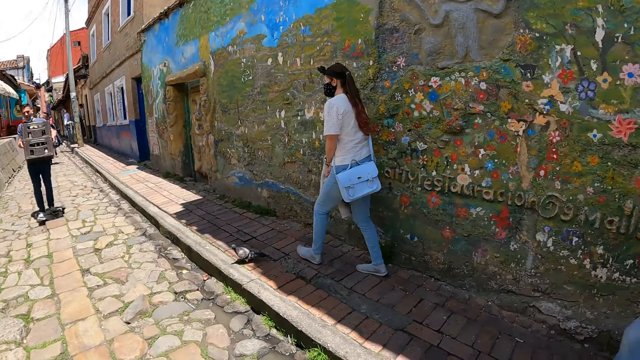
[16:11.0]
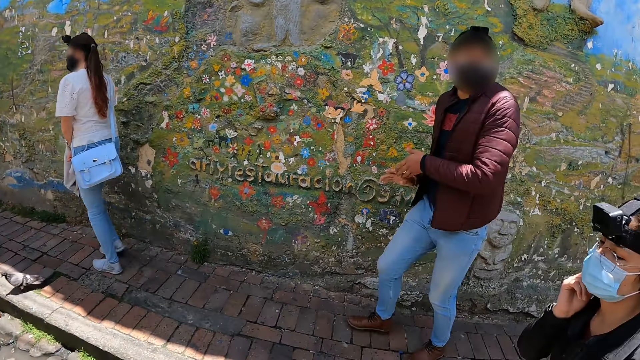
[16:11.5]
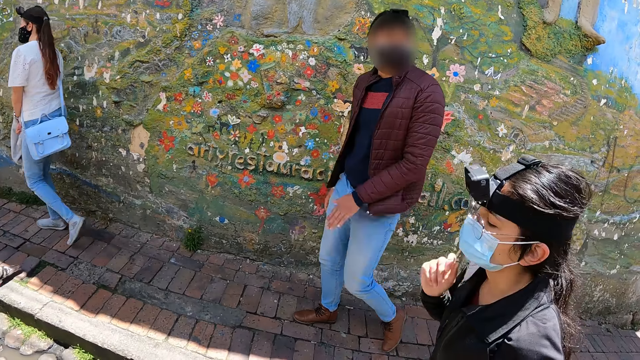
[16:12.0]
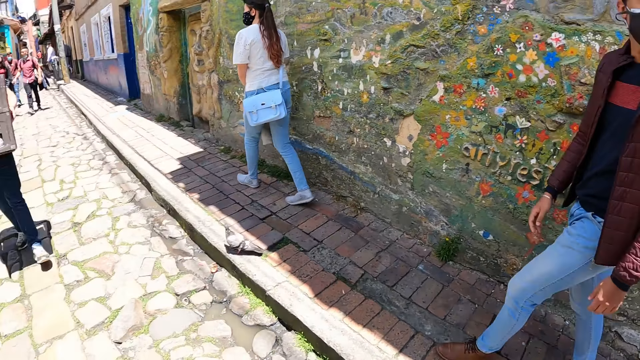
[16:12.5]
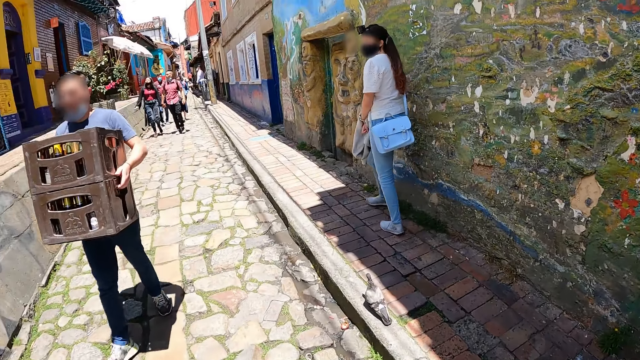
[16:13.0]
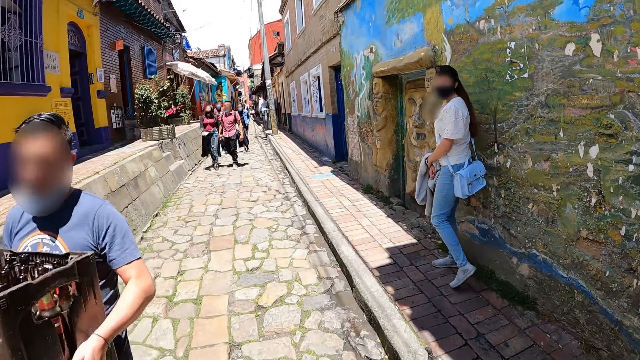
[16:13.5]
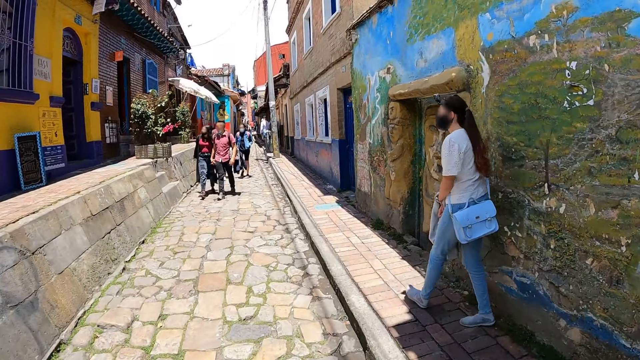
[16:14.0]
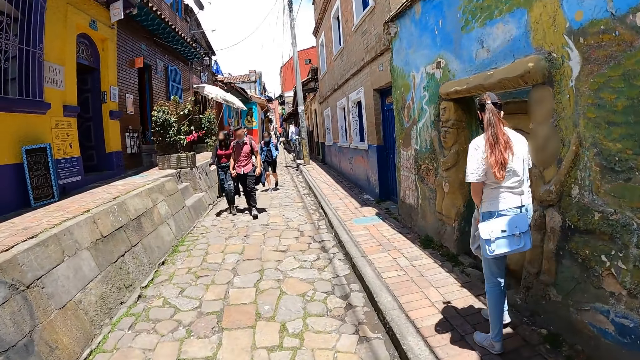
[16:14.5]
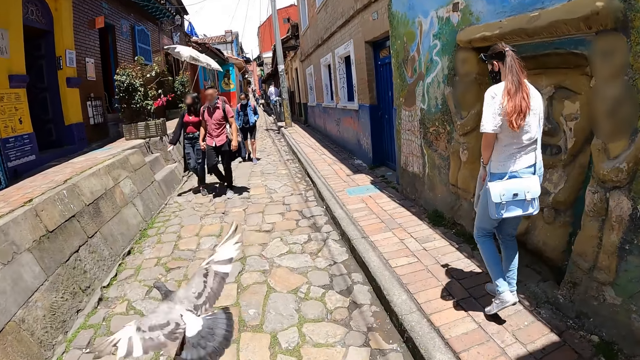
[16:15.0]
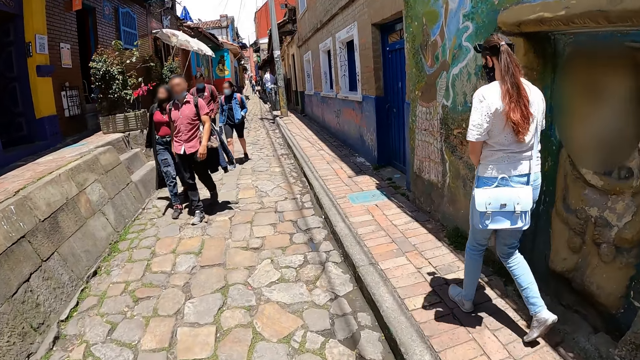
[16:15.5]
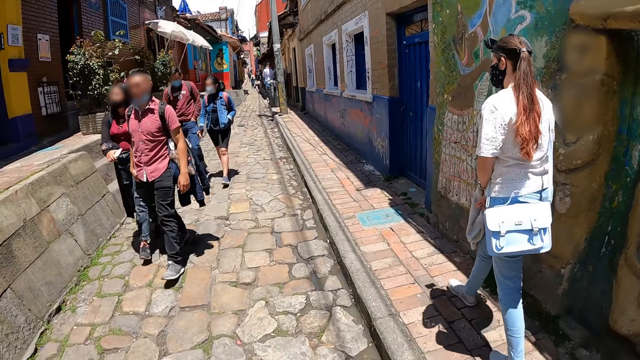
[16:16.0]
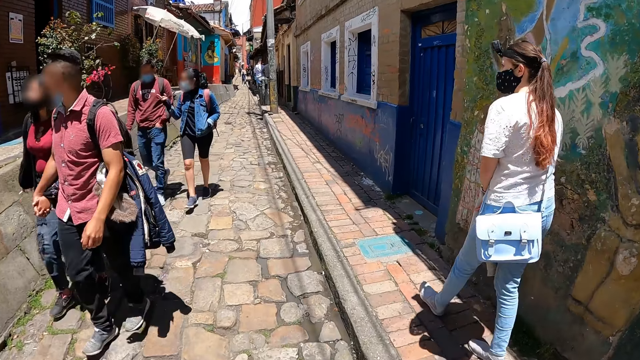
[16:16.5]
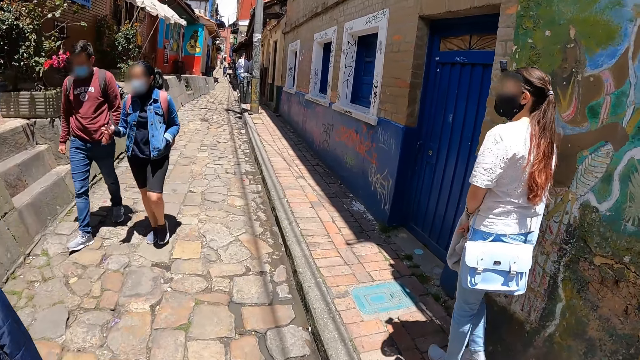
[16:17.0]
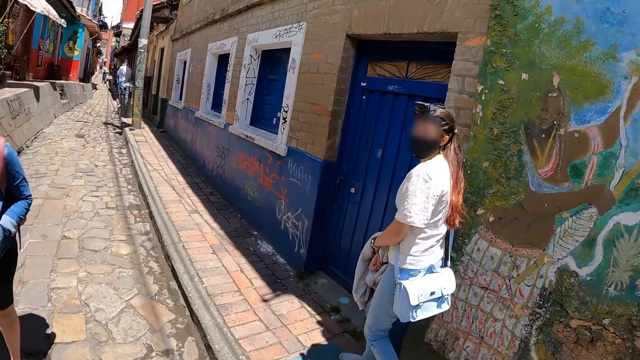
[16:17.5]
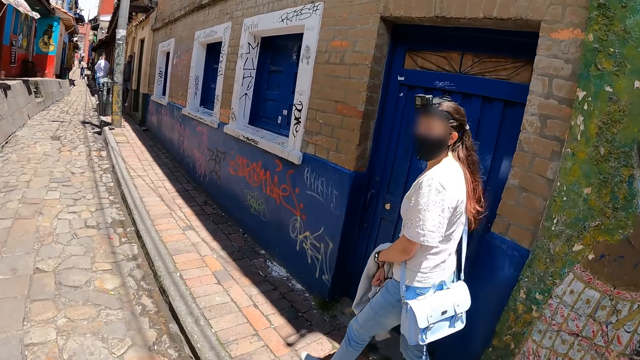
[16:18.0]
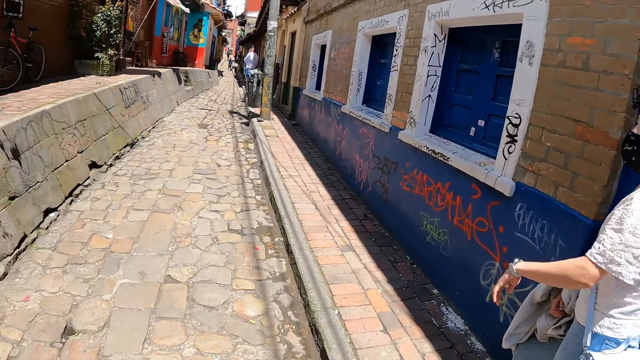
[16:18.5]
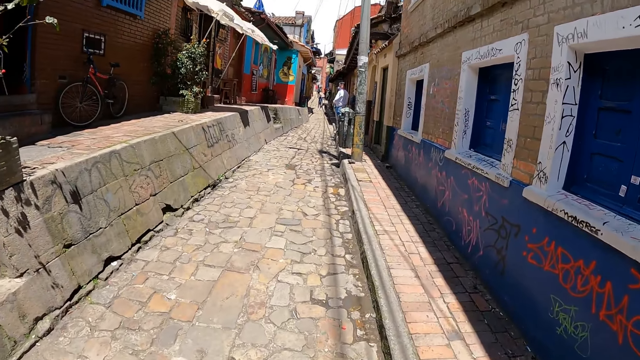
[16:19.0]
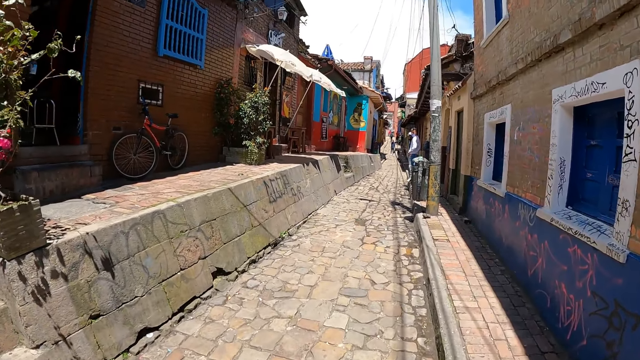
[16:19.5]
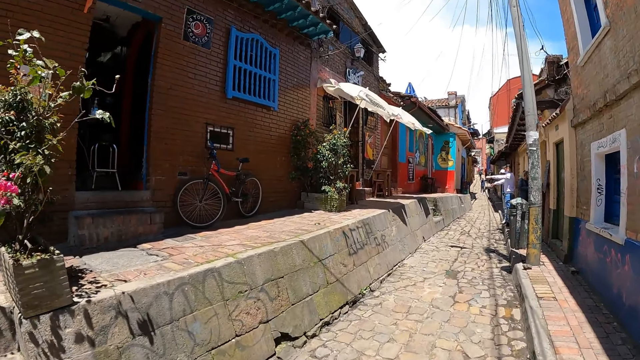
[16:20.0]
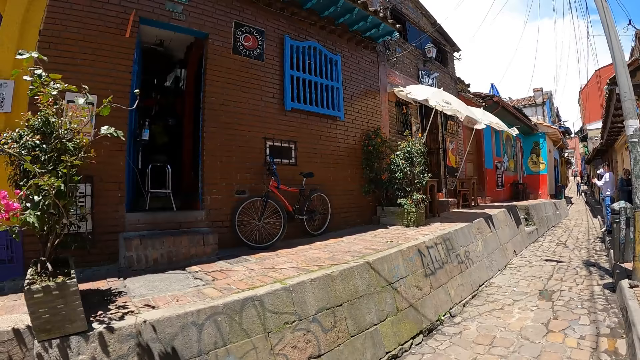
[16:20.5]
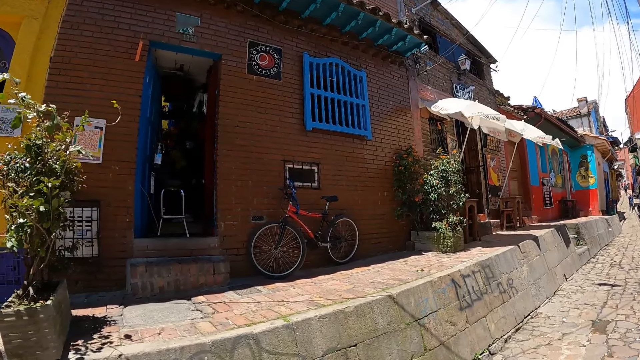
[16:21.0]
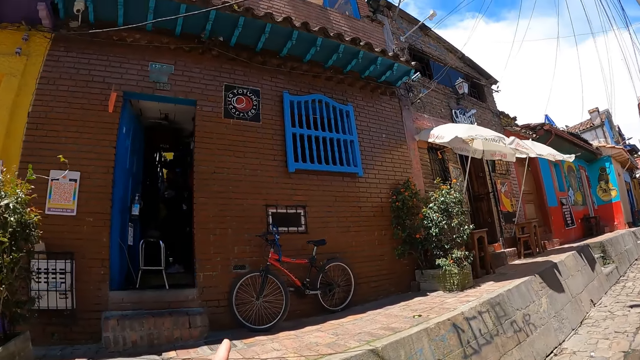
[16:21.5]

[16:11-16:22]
The camera wearer looks forward. They turn right. They converse with a man. They look forward. A woman walks around. The camera wearer converses with a woman. They look left. The woman points at the building. The camera wearer looks up.

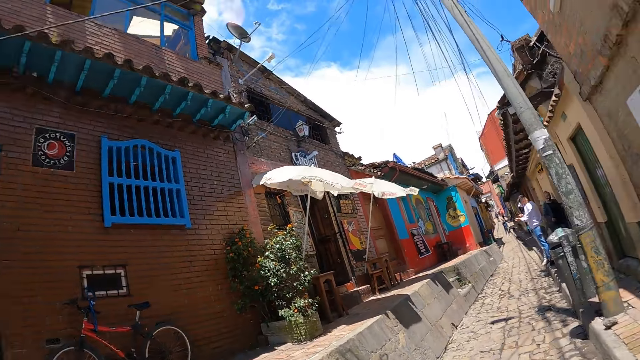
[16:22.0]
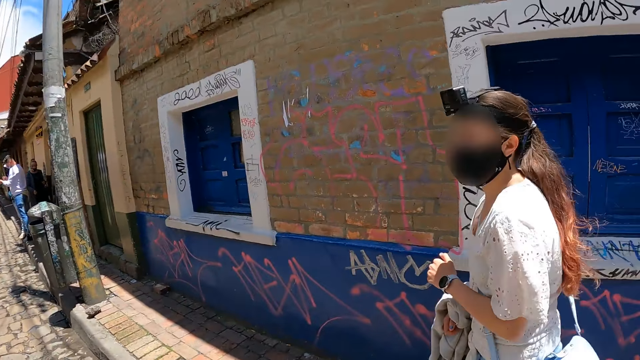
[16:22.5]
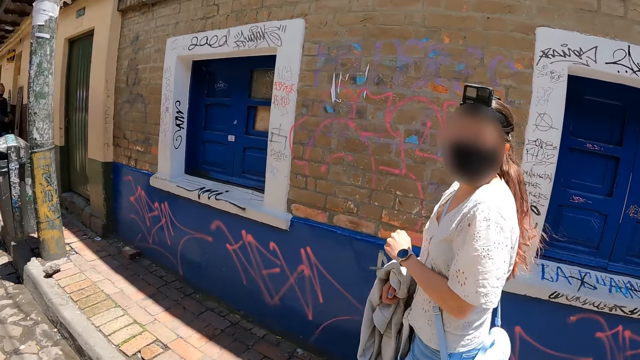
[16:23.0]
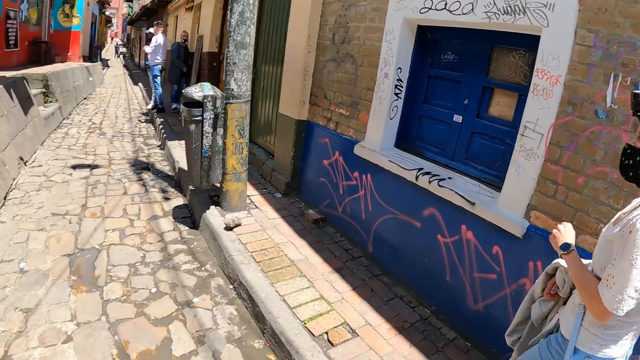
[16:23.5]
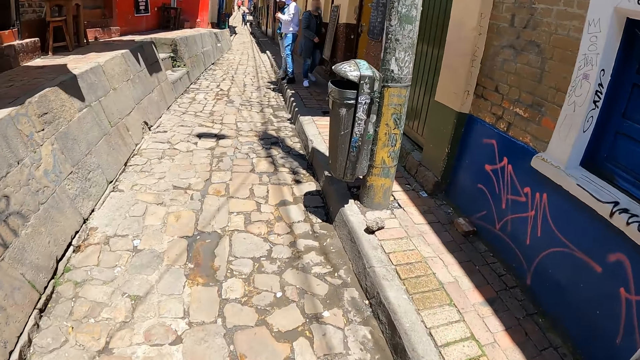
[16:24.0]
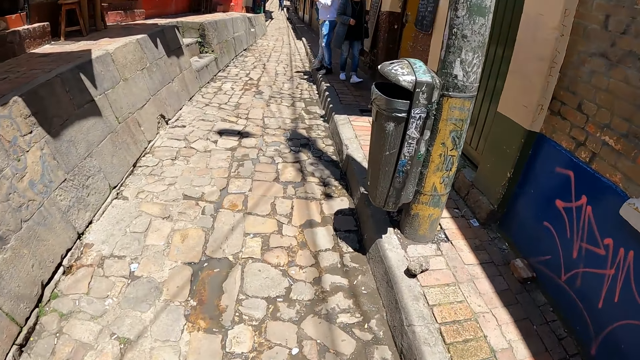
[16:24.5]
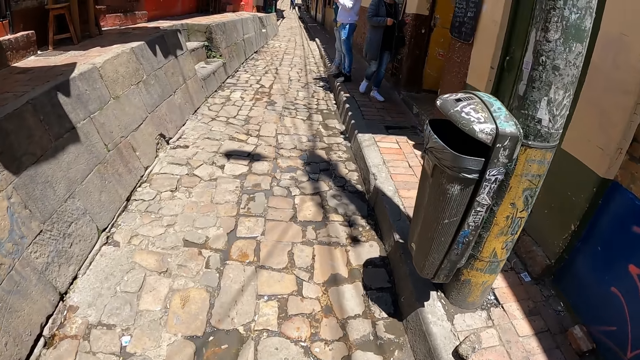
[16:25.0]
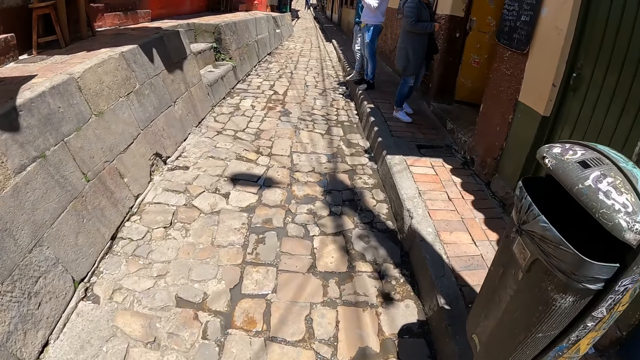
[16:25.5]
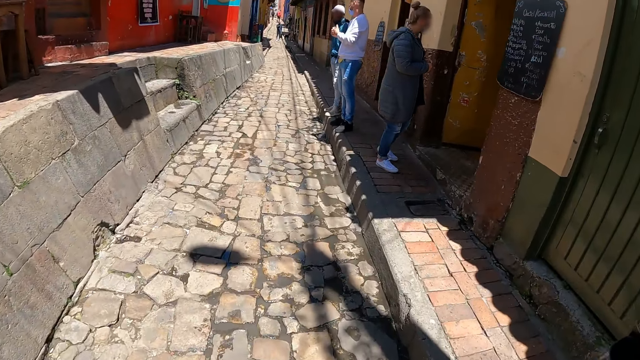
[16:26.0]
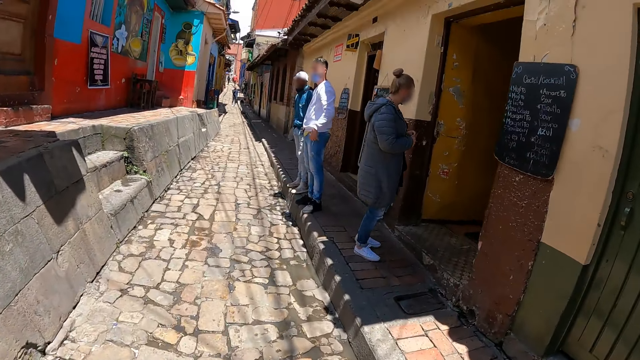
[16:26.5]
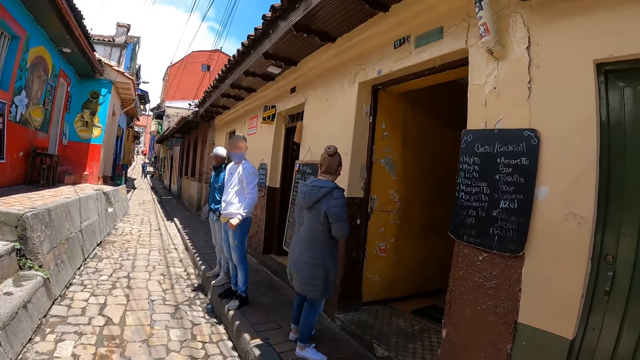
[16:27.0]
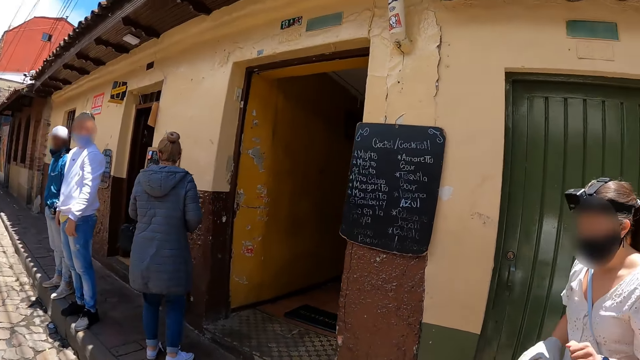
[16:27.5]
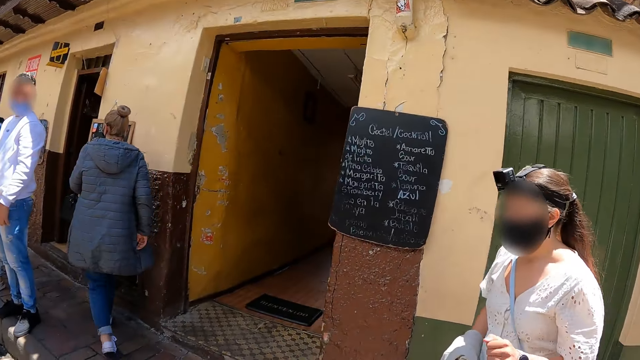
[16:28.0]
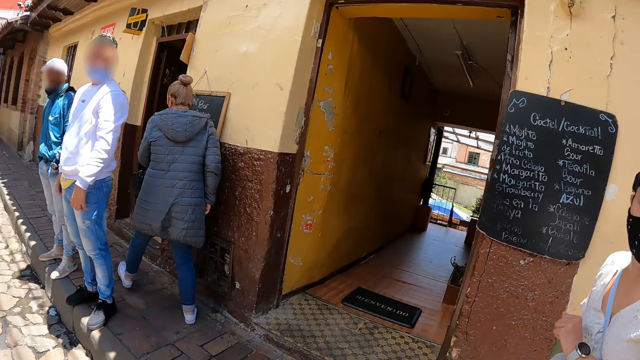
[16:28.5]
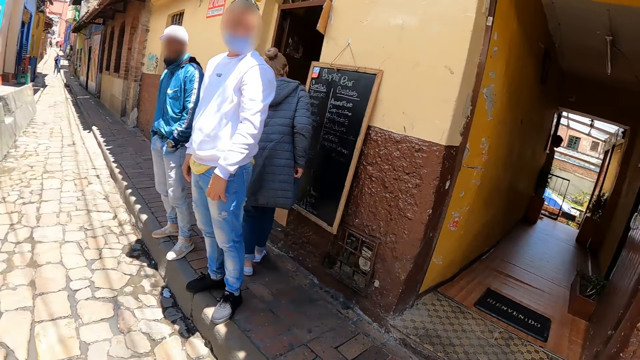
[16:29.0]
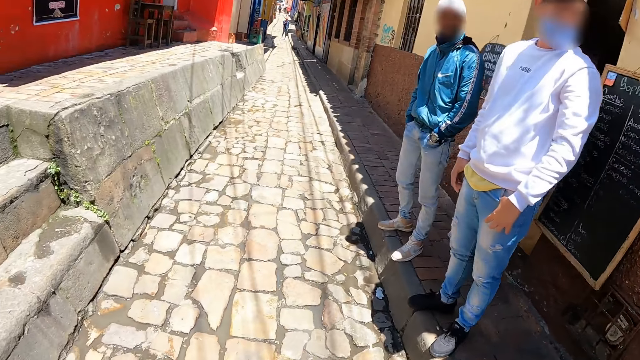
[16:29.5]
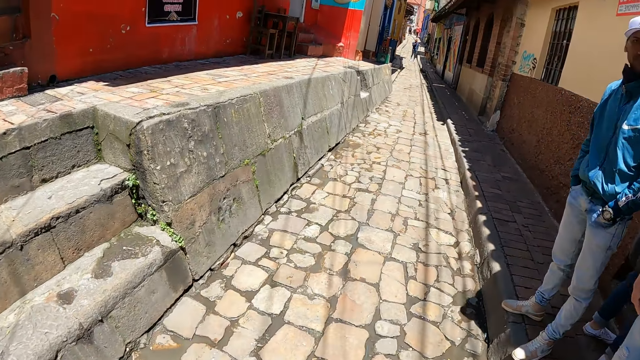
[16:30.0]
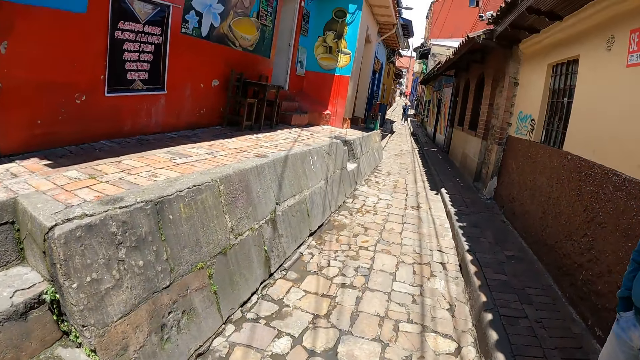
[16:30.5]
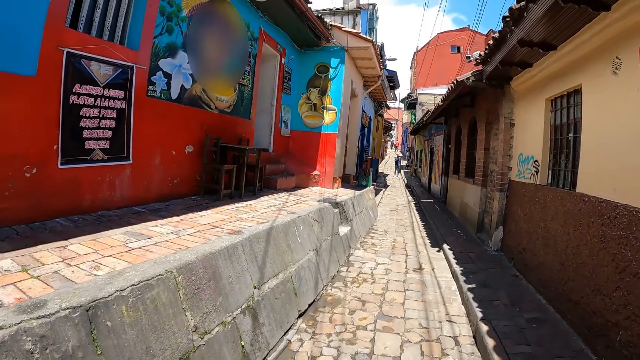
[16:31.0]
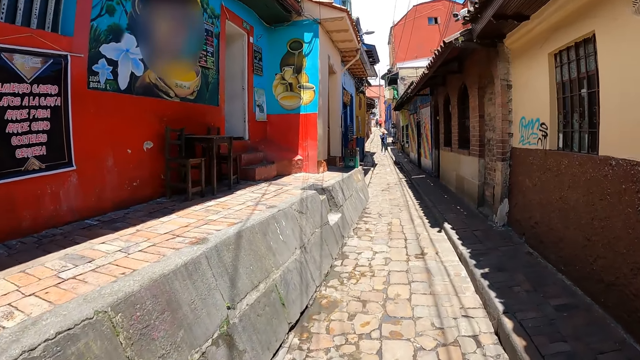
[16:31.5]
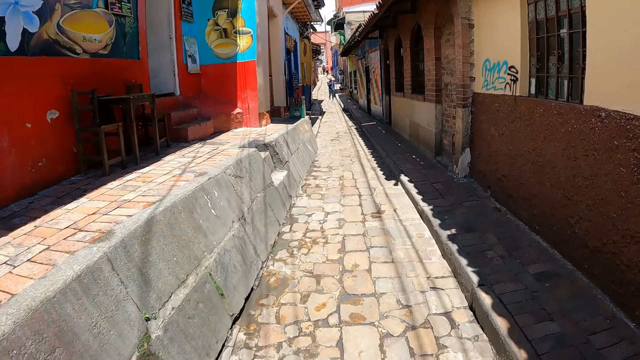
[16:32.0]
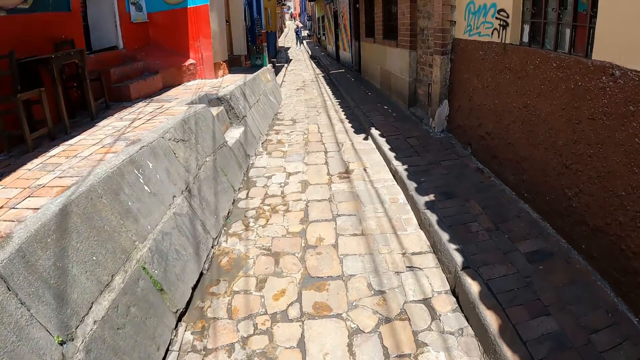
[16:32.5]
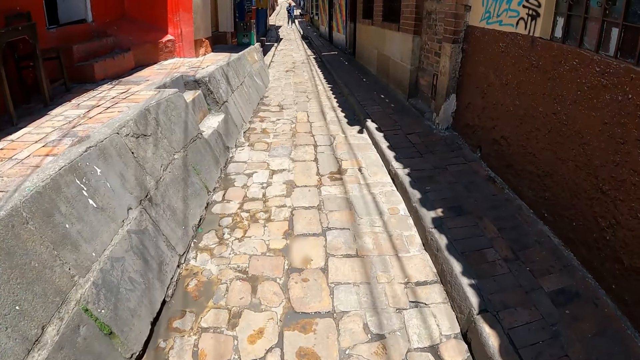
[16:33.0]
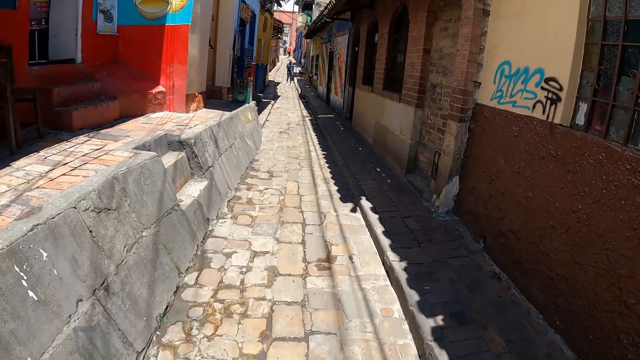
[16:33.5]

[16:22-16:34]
The camera wearer looks right. They look around. They converse with a woman. They look forward. They walk around. They look right. They converse with the woman. They look left. They look forward.
